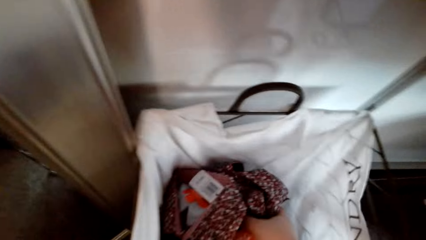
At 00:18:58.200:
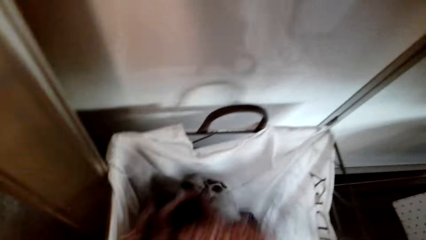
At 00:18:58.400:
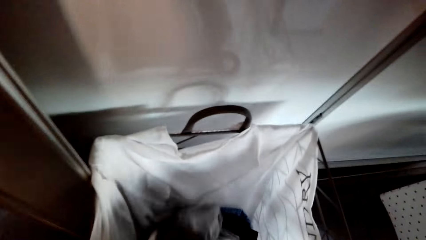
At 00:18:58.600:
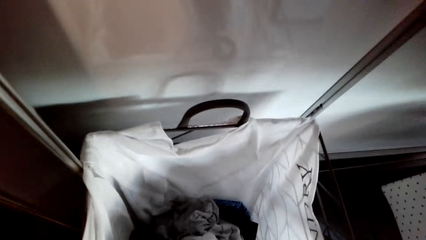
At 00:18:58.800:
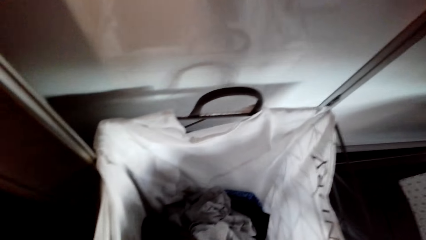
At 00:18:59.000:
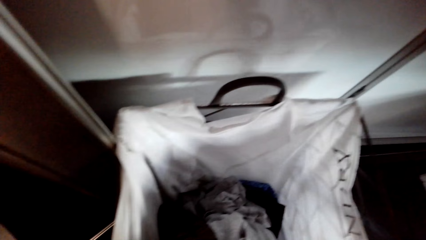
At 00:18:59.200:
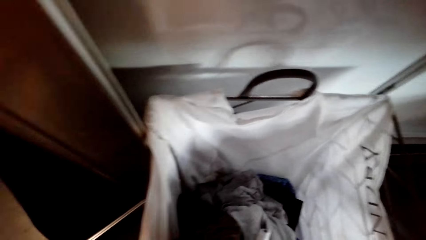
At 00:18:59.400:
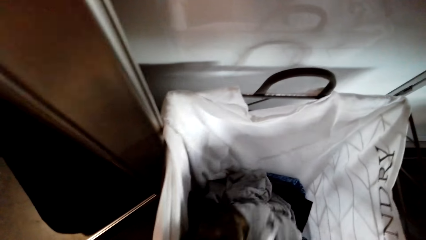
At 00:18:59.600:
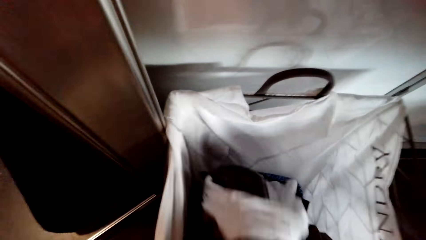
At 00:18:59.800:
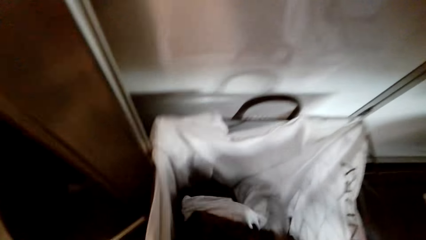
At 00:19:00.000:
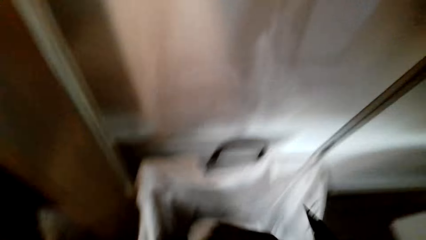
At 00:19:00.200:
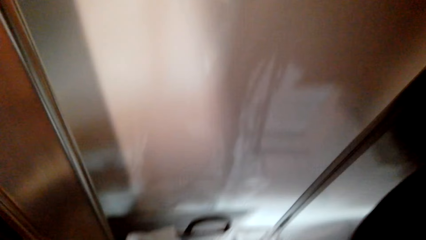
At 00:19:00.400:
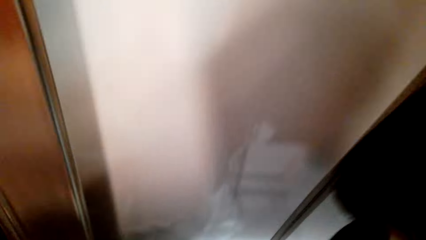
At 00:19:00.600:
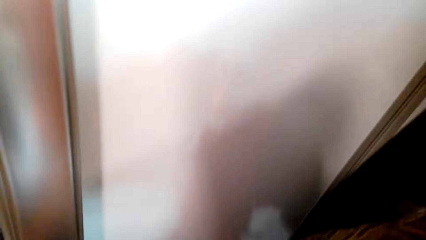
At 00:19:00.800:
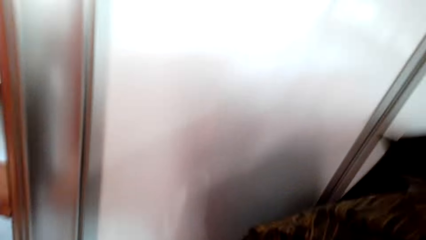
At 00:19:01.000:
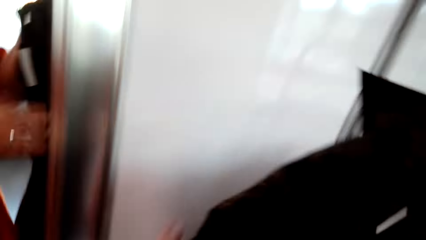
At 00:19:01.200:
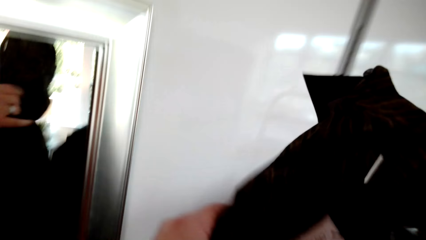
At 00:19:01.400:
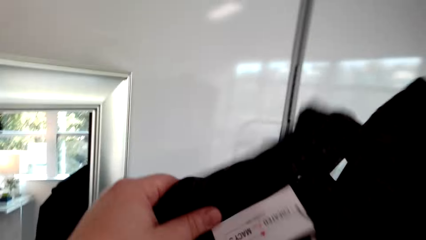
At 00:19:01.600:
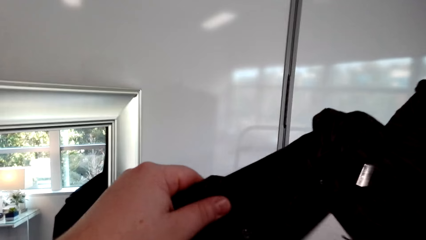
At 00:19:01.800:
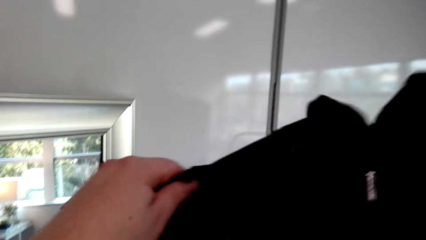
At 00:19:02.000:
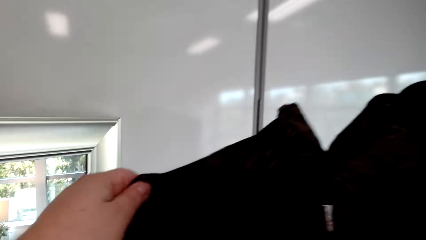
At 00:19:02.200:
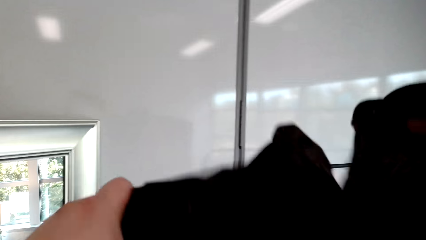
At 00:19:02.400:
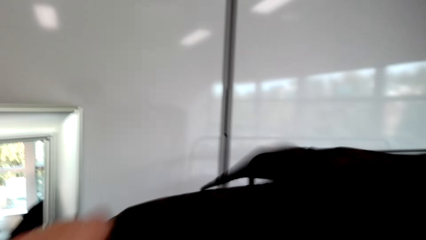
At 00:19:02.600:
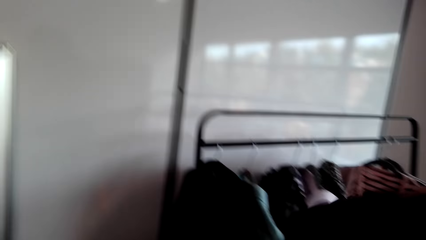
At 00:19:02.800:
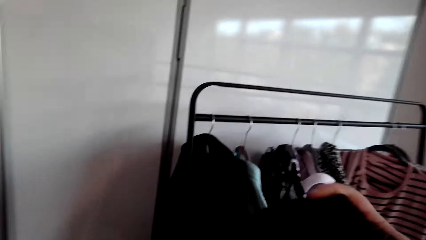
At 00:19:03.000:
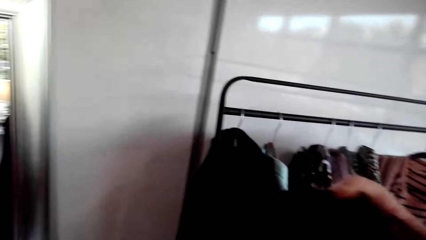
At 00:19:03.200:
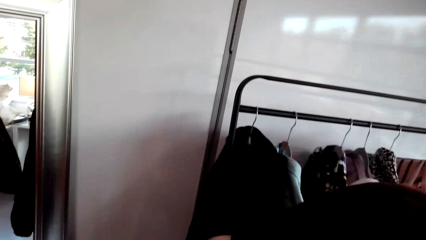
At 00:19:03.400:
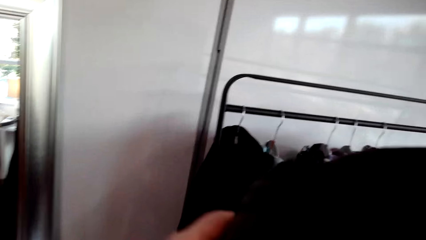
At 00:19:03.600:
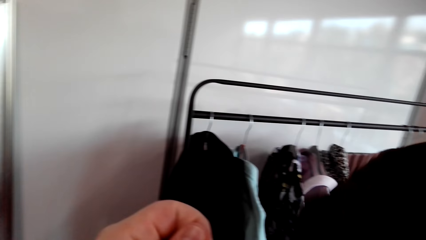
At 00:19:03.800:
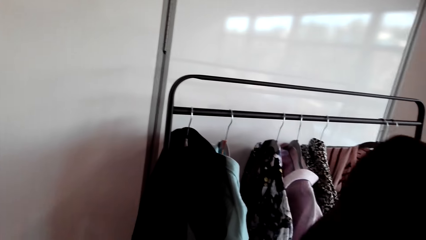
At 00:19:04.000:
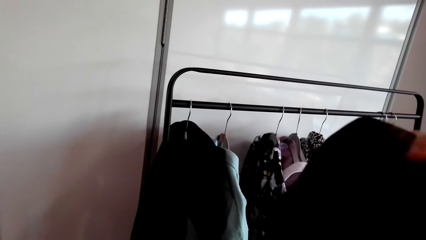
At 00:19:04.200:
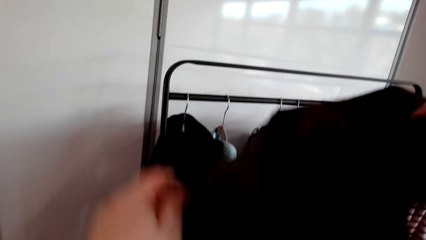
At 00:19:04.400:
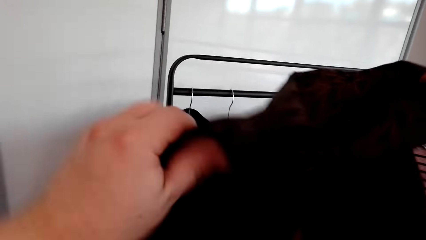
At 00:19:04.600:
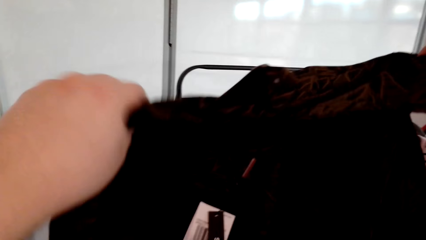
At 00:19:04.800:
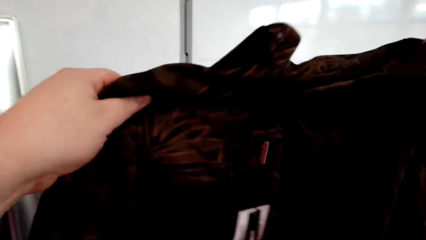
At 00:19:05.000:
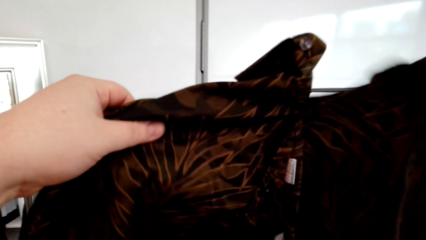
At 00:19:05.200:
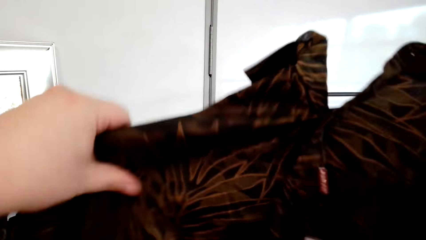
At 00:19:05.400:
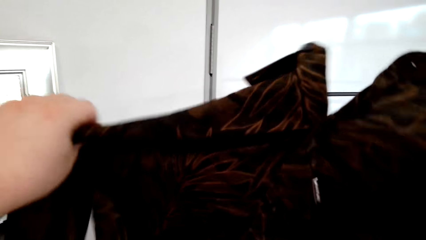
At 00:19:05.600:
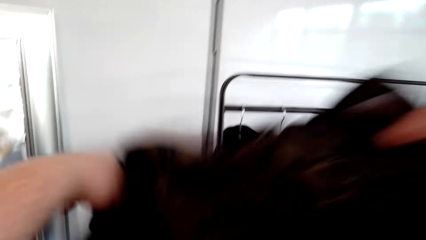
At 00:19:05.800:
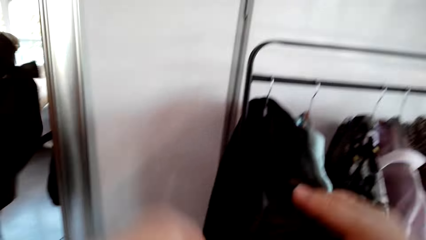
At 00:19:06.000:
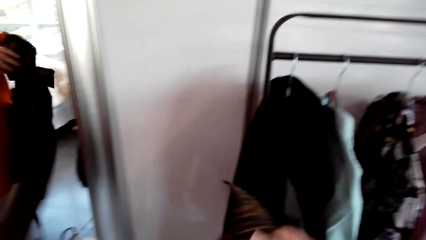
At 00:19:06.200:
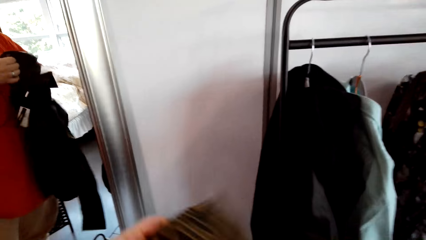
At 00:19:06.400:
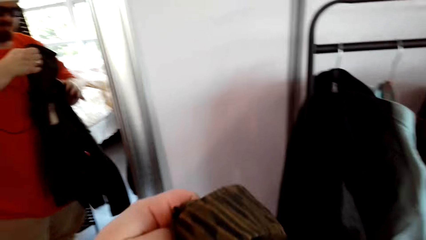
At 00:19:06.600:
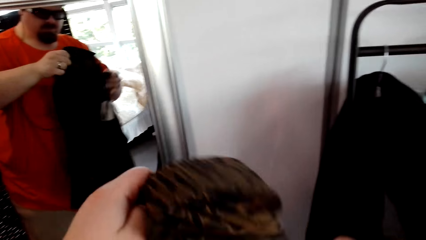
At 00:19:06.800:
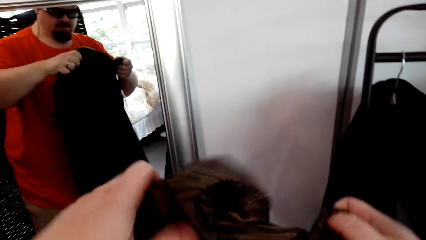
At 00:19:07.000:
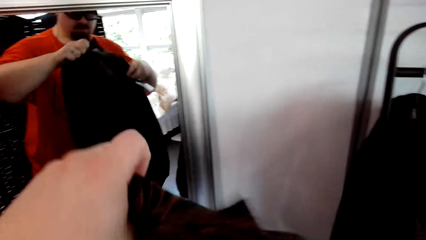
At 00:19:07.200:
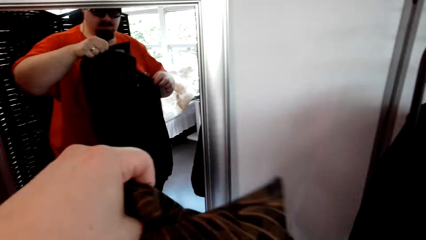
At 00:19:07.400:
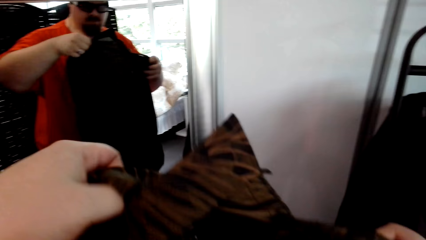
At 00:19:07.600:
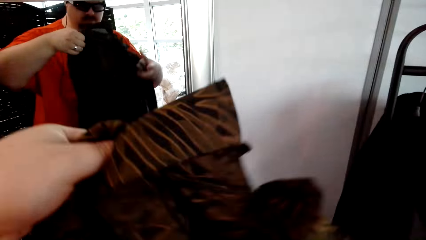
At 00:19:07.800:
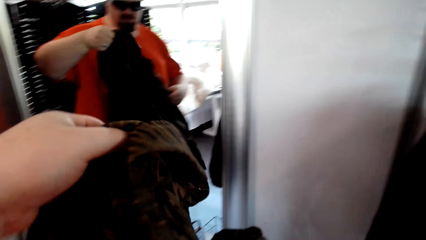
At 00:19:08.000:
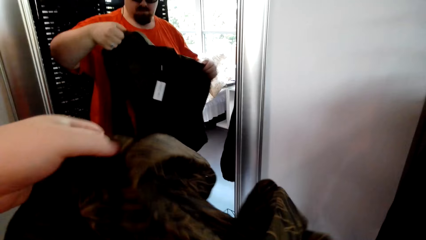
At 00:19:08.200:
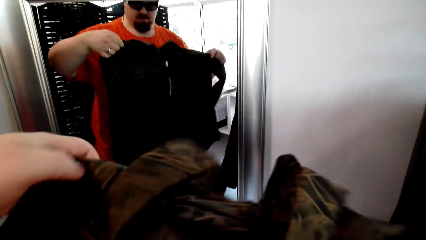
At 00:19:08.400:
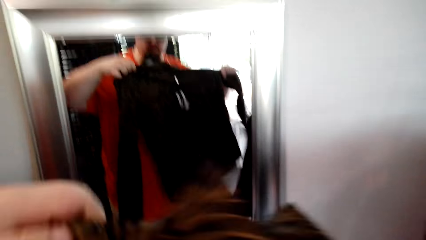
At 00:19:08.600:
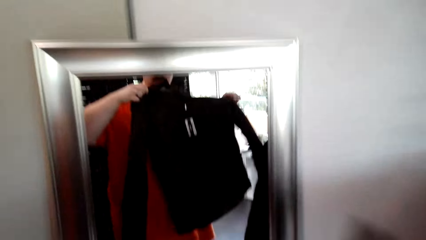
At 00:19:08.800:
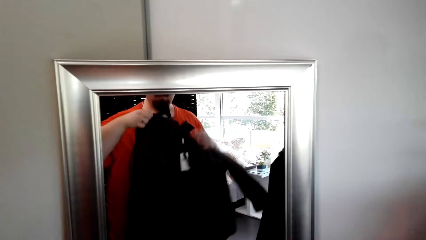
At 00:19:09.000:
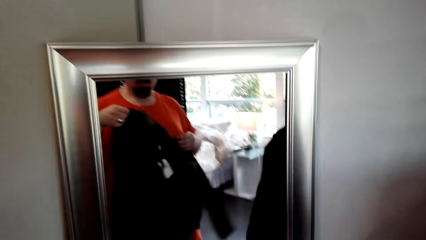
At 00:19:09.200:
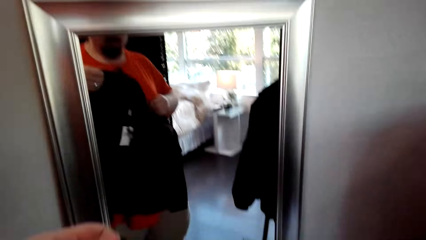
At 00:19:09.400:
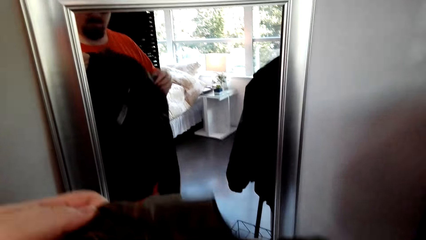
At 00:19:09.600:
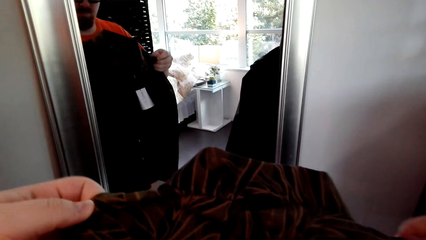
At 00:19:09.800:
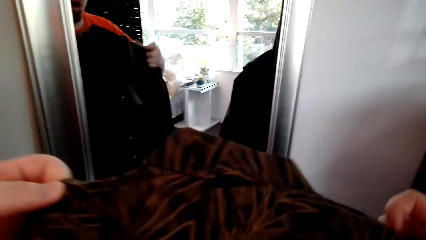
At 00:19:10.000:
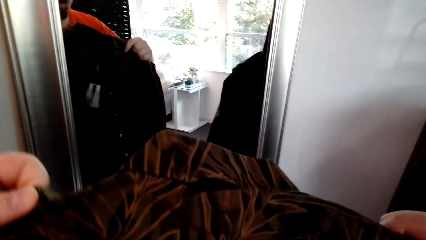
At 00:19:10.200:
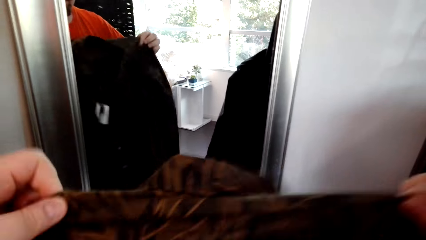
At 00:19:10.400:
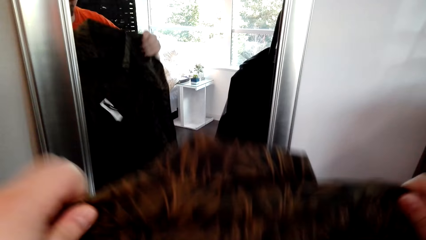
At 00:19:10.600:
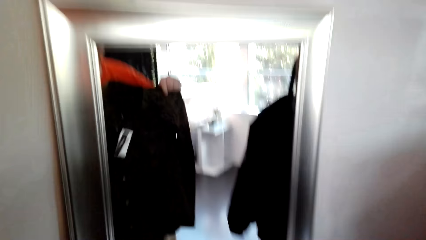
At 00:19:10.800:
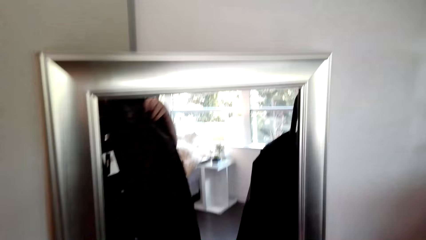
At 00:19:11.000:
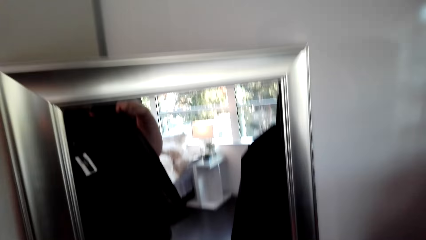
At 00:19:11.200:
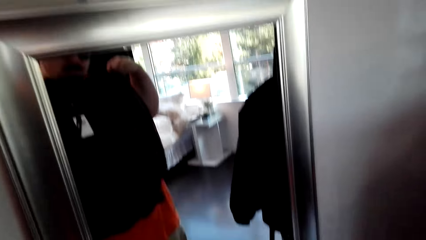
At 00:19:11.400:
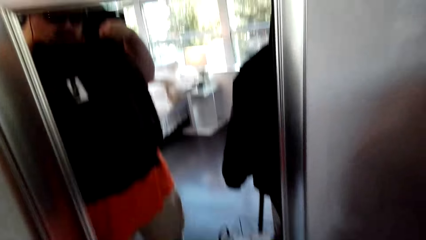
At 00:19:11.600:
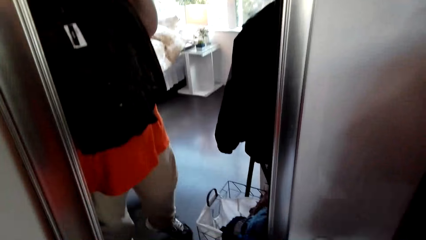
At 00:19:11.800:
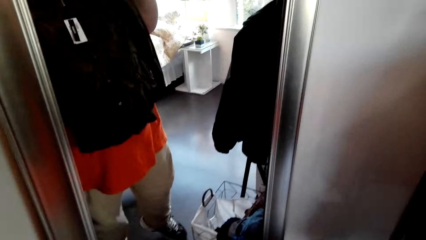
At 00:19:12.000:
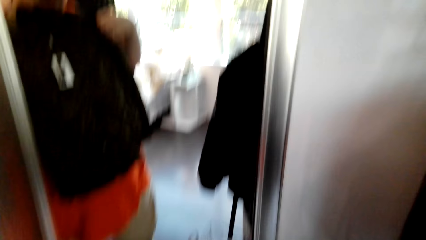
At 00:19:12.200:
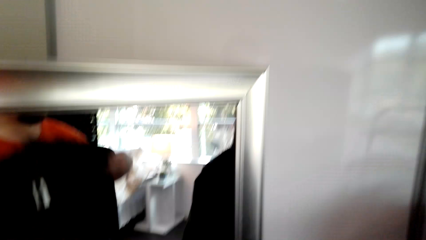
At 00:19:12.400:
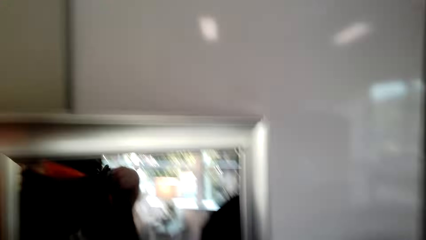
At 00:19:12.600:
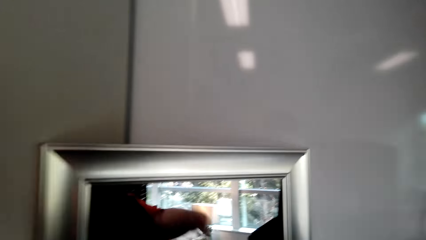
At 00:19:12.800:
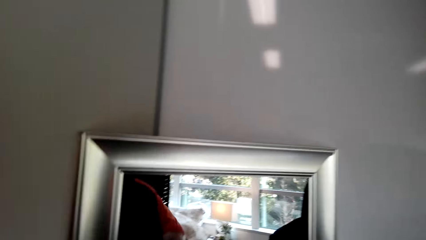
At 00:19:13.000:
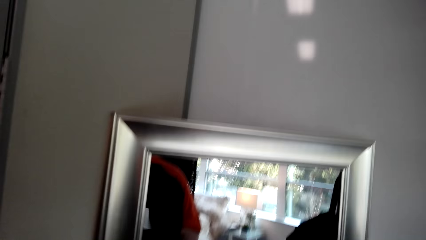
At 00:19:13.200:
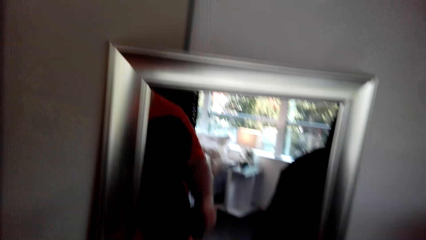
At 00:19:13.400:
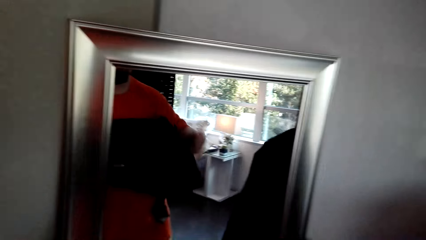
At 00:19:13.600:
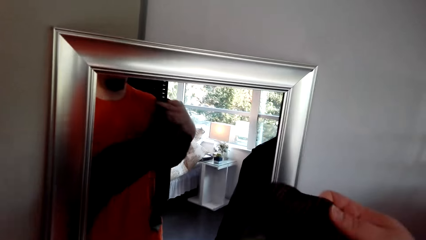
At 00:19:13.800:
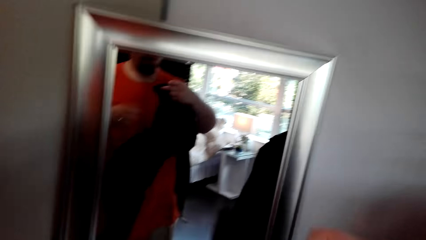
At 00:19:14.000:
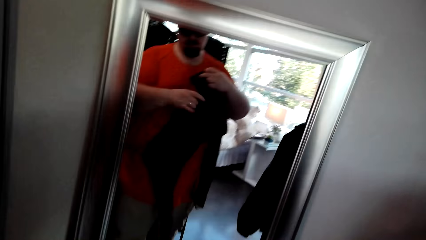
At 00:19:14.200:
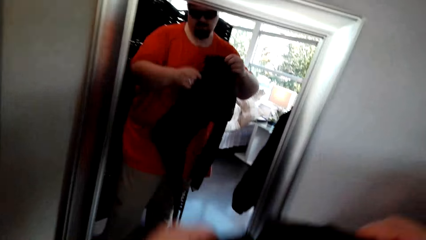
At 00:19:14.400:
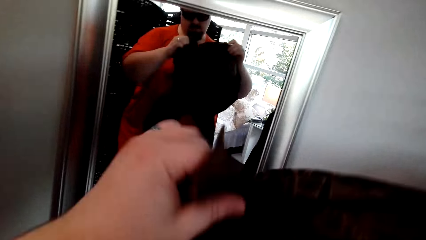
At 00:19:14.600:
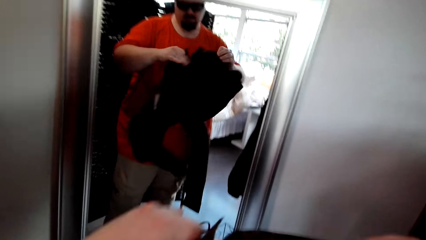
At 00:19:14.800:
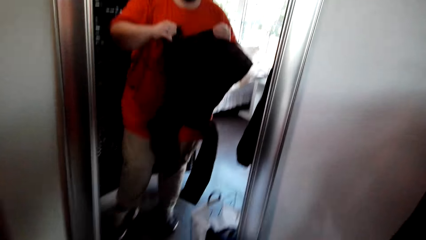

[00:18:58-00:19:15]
The camera wearer picks a cloth. They check the cloth.
